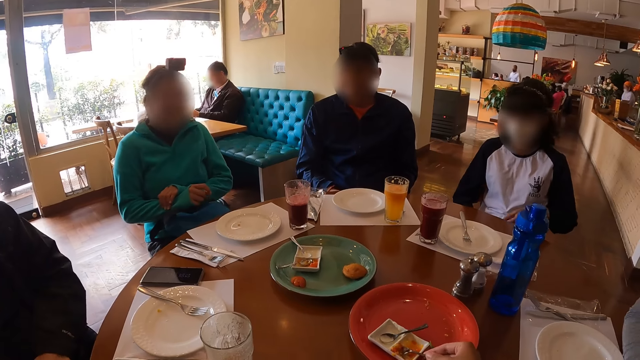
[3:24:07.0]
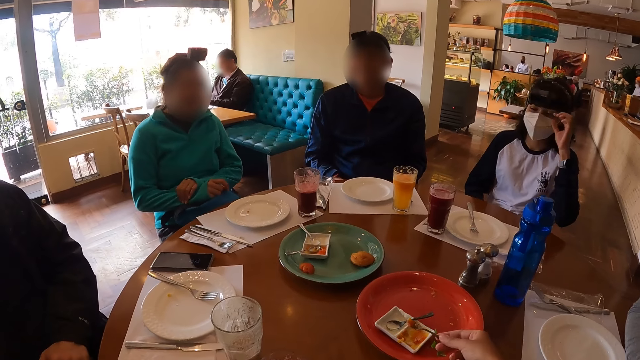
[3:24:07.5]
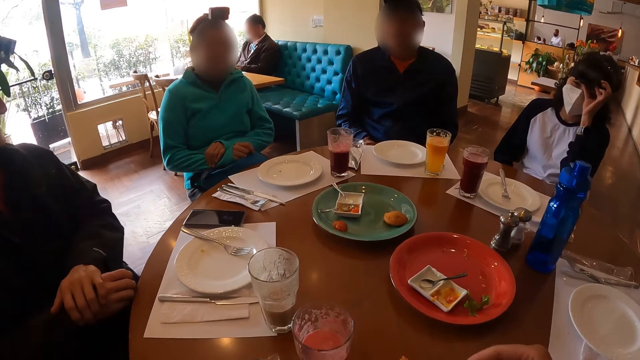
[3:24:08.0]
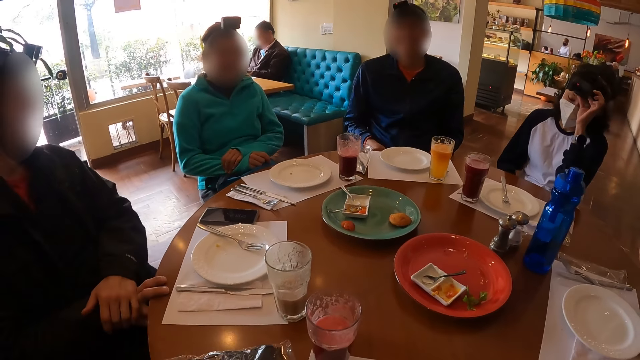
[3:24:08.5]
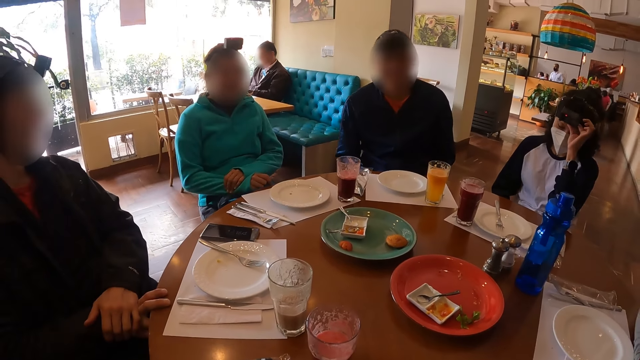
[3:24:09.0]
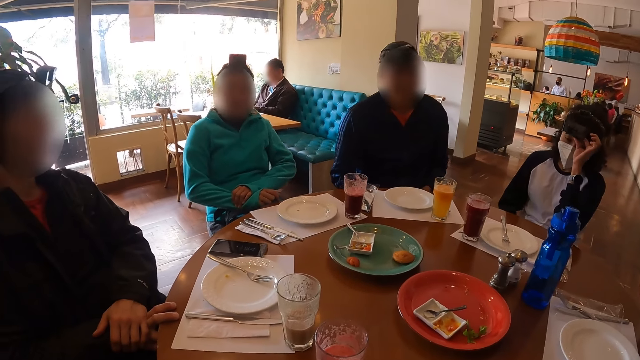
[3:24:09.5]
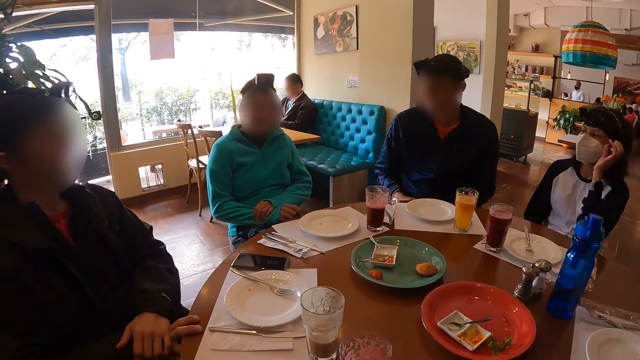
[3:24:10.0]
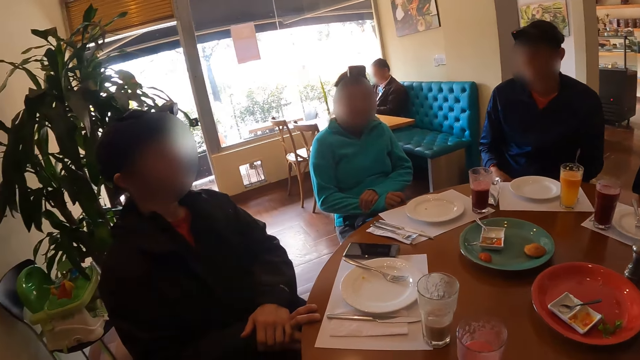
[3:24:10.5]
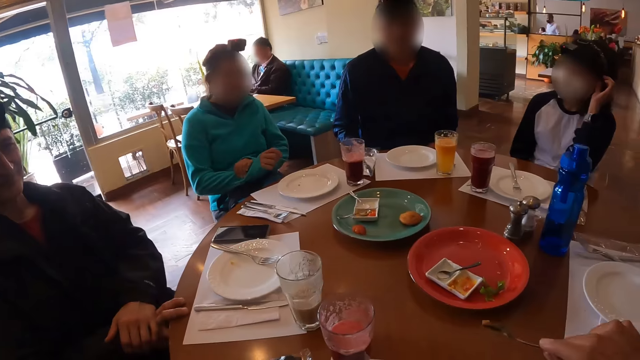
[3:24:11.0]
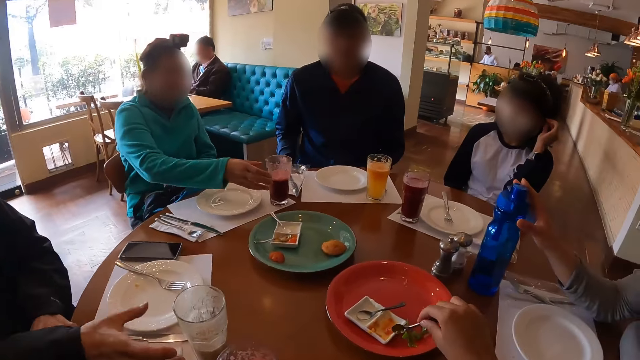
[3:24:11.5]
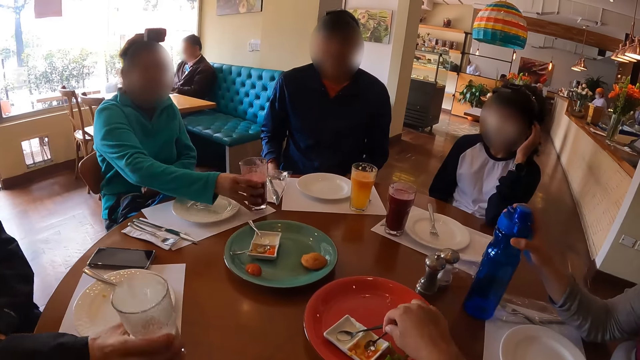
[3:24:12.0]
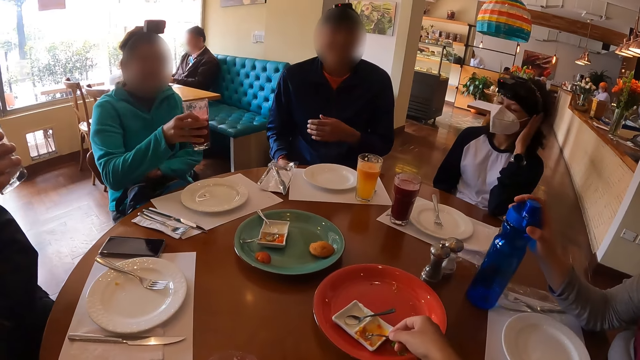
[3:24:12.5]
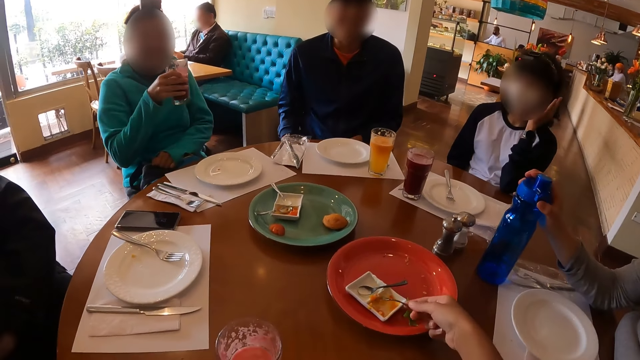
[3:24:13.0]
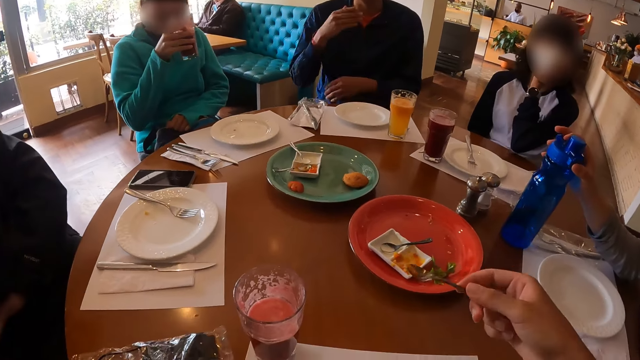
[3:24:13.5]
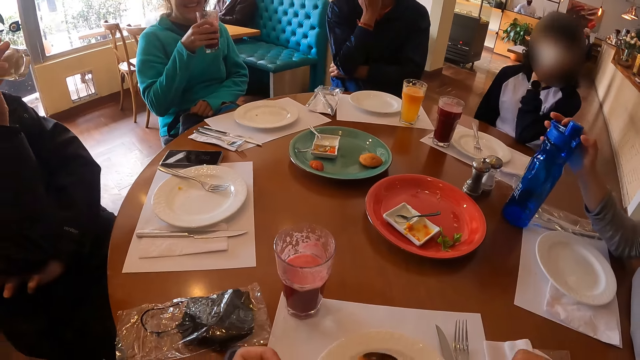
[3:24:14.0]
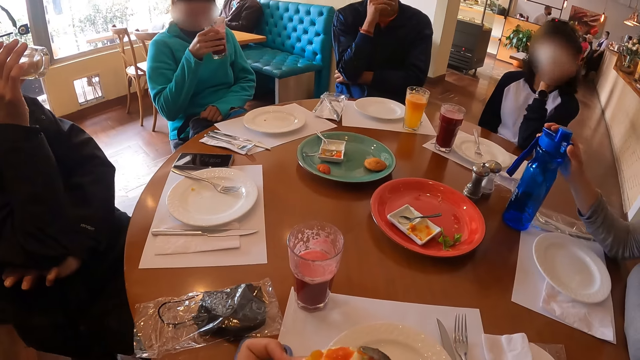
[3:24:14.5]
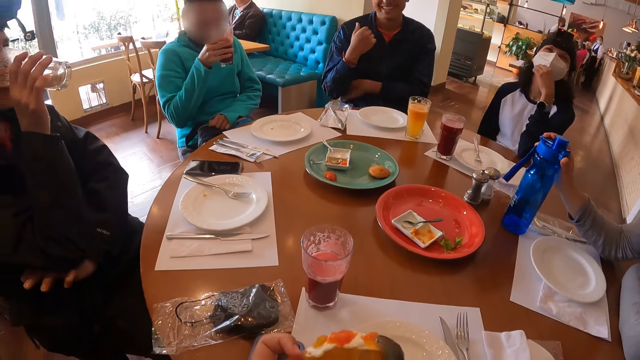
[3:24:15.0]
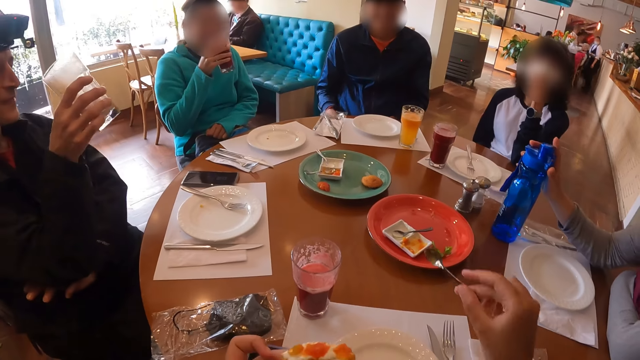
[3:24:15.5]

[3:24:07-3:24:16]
A man moves the hand. A woman touches the camera. The camera wearer looks around. Another woman picks the glass of juice from the table with her right hand. The man picks the glass of juice or water from the table with his right hand. The man drinks water. The camera wearer puts the jam in a doughnut in her left hand.

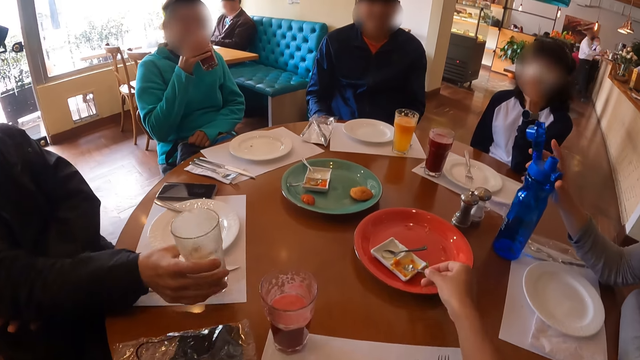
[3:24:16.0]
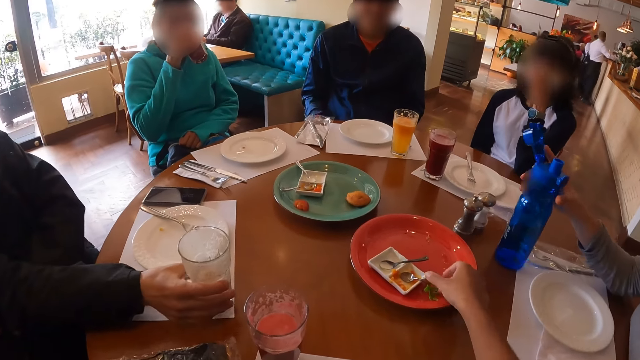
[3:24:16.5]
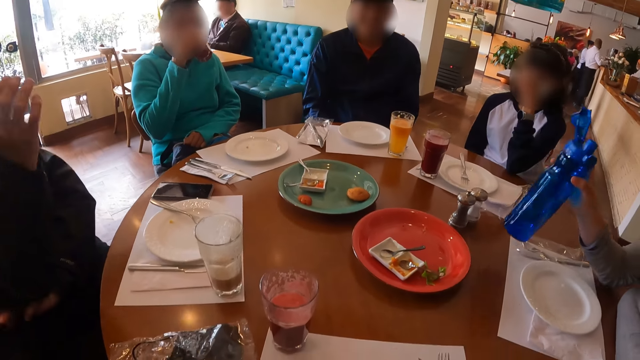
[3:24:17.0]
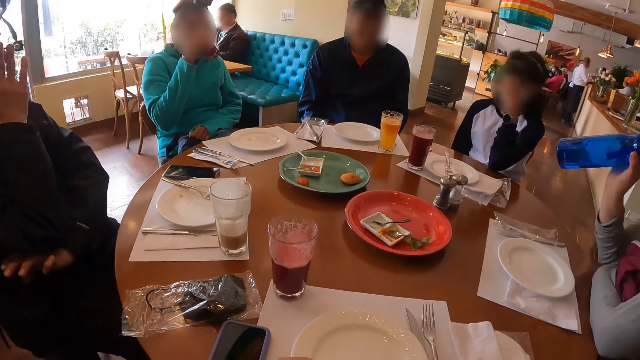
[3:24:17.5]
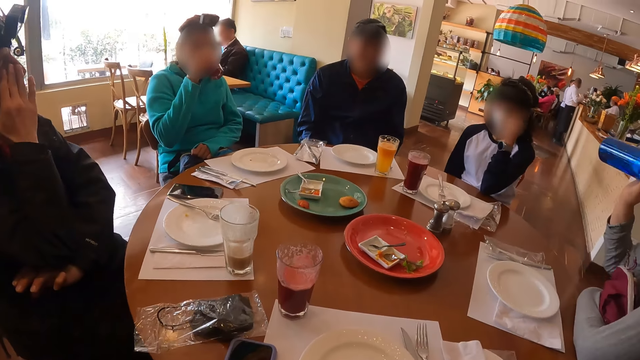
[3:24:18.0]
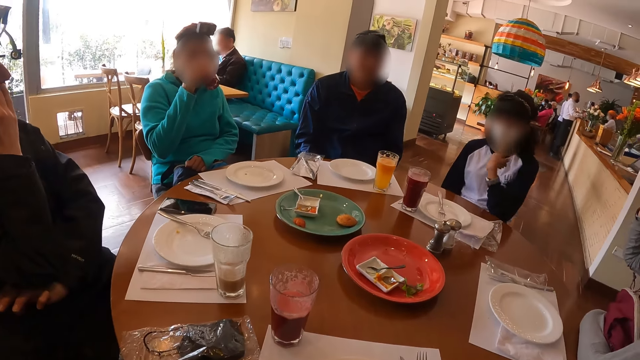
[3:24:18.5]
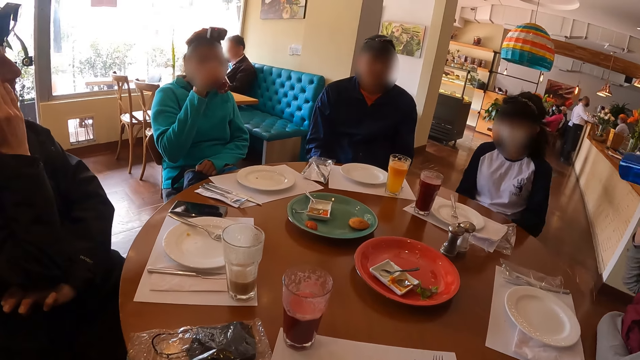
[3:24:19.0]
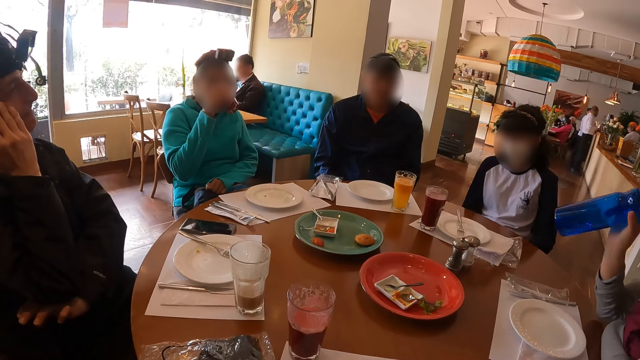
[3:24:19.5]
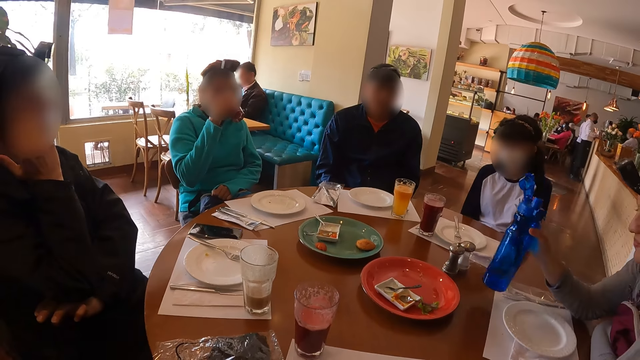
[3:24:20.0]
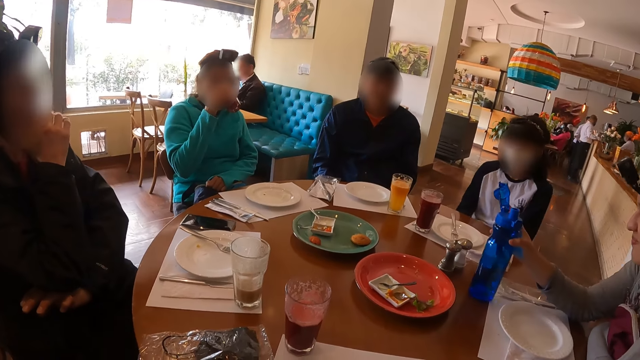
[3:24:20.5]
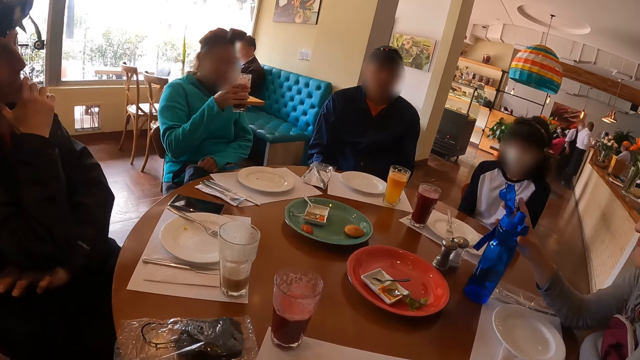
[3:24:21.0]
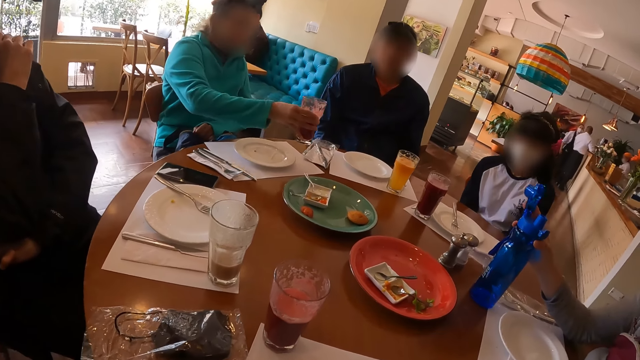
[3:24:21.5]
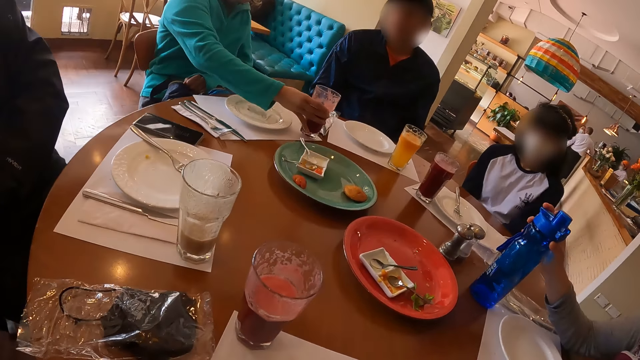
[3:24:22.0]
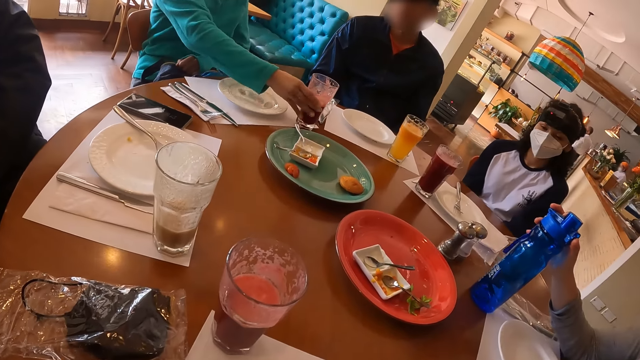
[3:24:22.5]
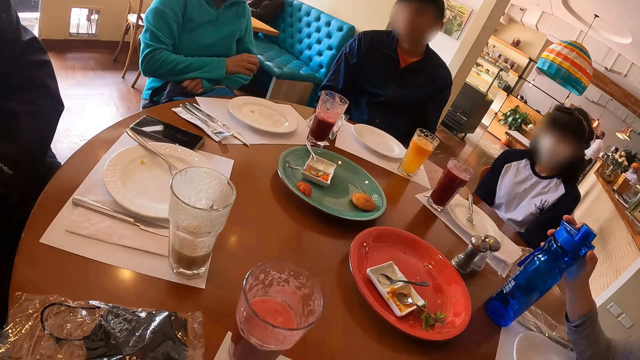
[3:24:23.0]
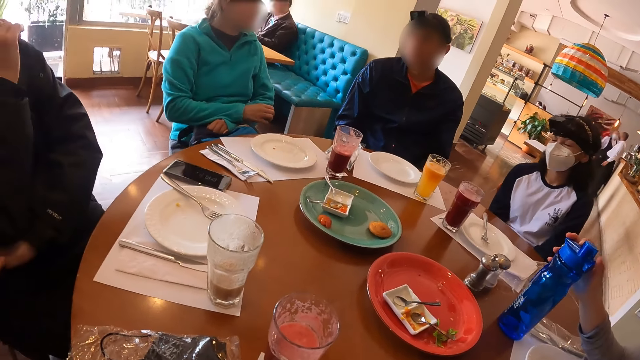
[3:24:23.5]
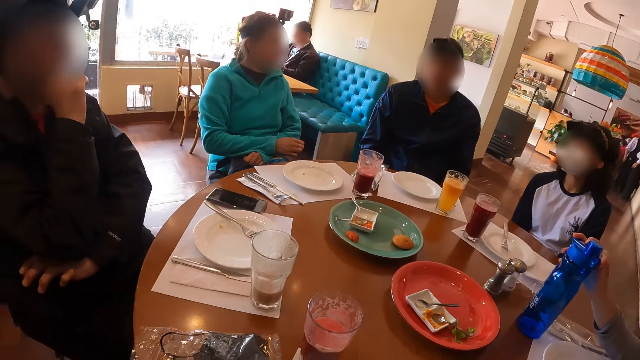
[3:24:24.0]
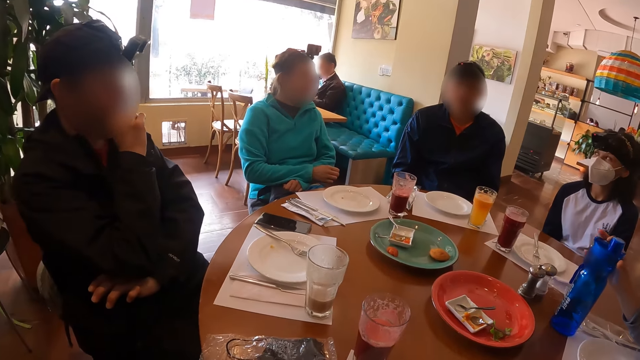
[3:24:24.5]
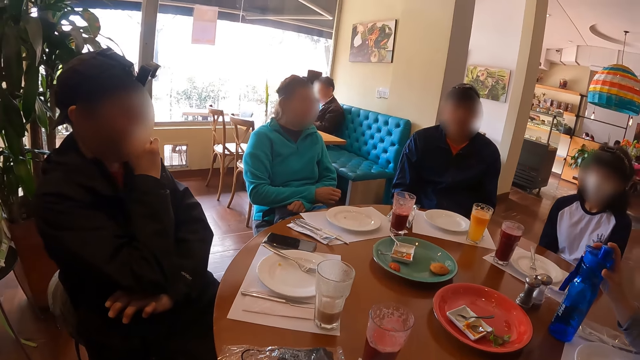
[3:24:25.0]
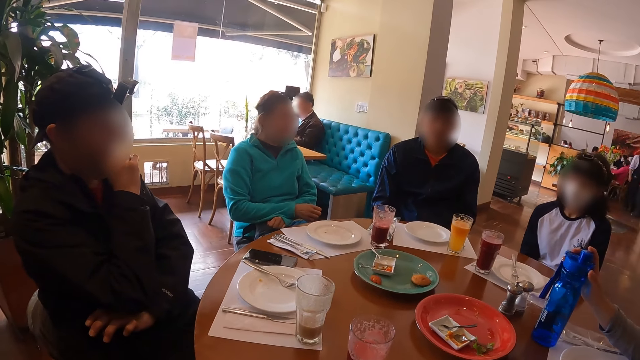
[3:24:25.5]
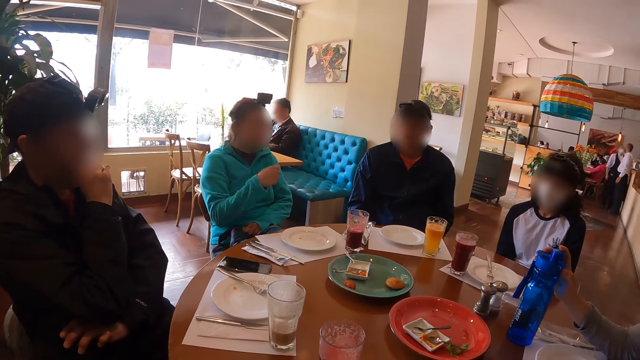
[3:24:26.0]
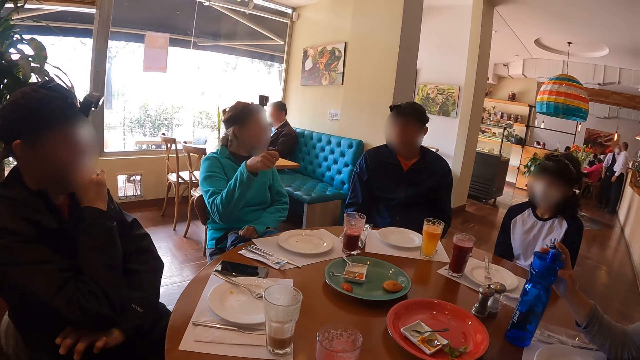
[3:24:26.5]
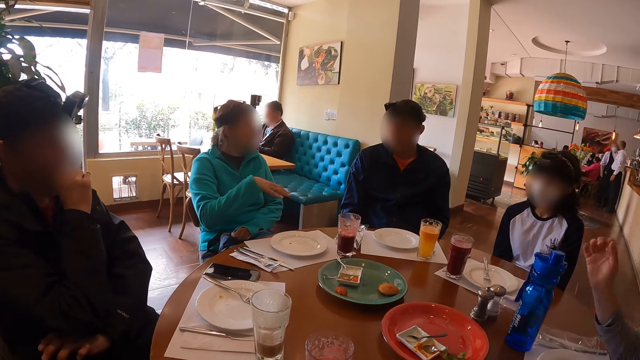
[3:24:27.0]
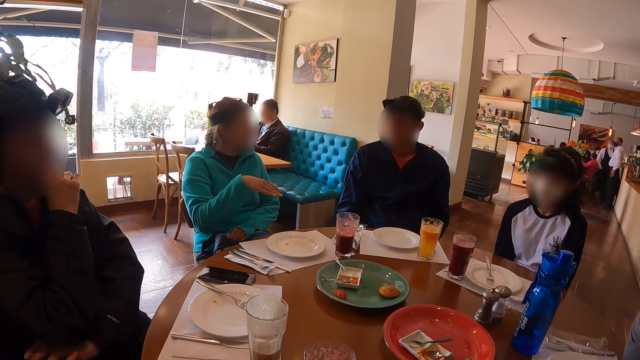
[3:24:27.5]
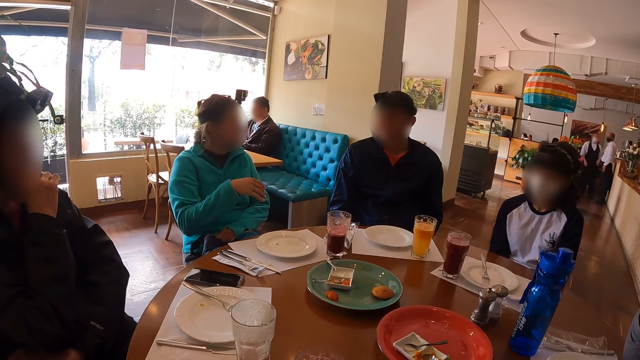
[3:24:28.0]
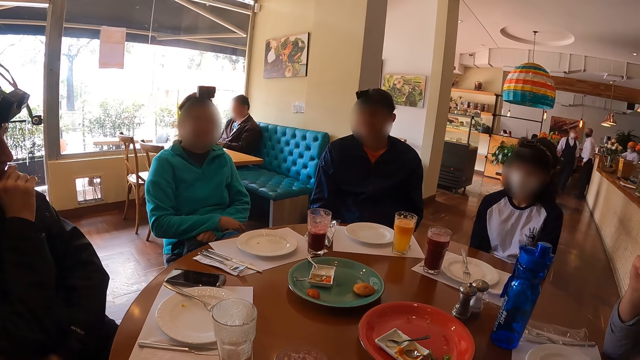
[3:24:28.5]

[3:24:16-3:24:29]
The man drops the glass of juice on the table with his right hand. The camera wearer drops the spoon on the plate with her right hand. A woman picks the bottle of water on the table with her right hand, drinks from the bottle with her right hand, and drops the bottle on the table with her right hand. Another woman drops the glass of juice on the table with her right hand. The camera wearer looks around. The first woman touches the bottle. The other woman moves the hand.
